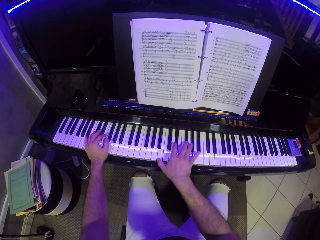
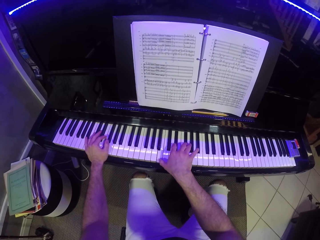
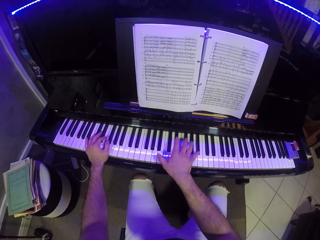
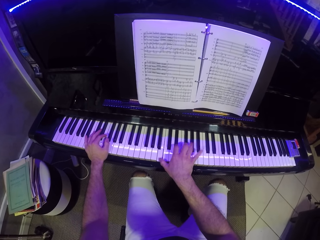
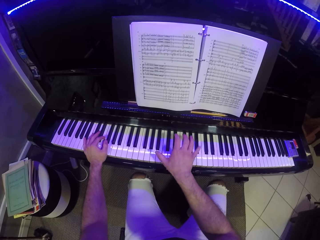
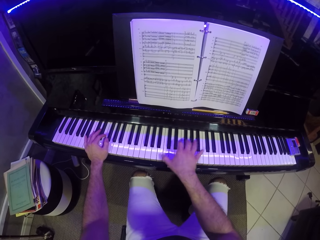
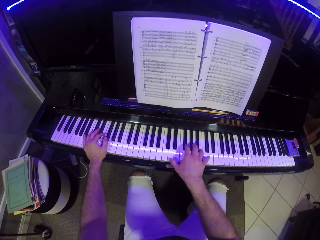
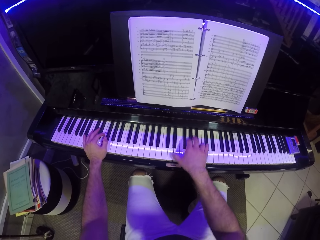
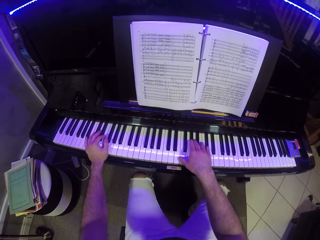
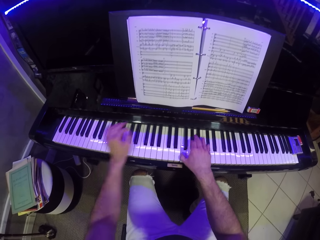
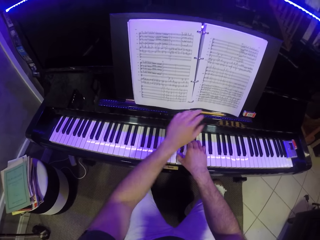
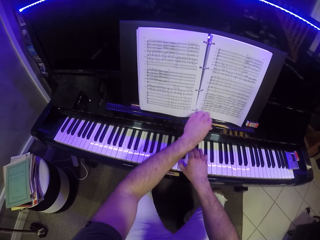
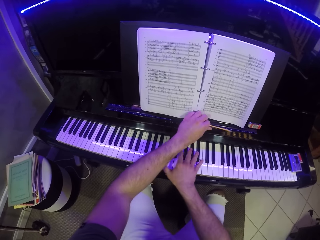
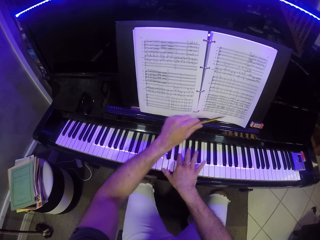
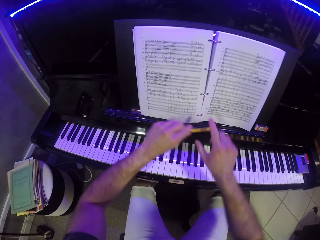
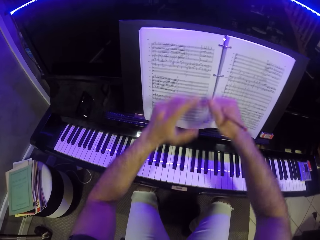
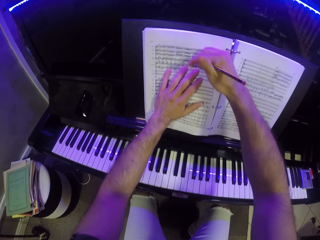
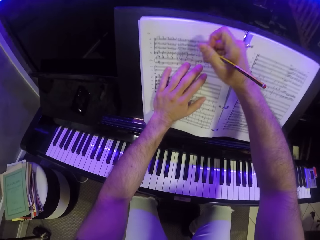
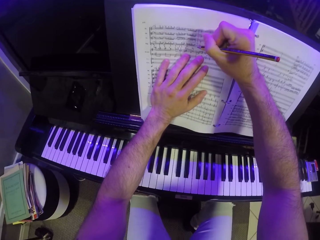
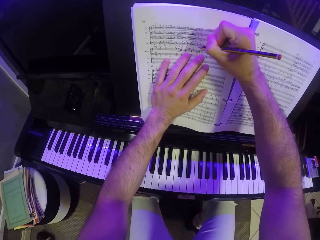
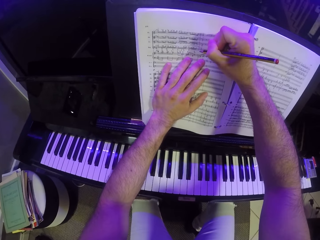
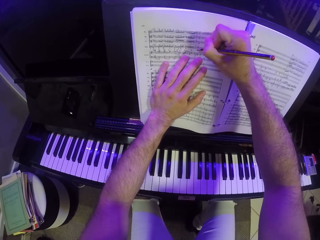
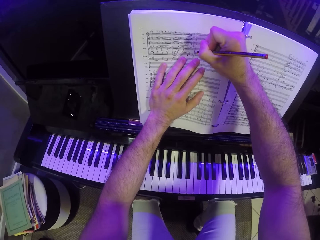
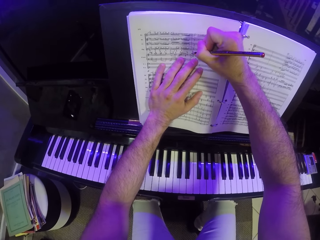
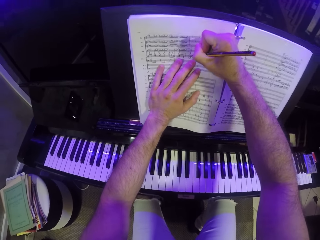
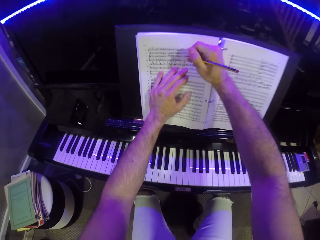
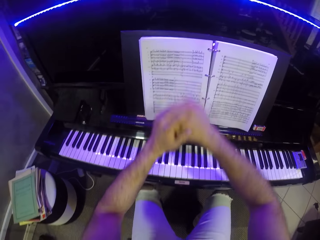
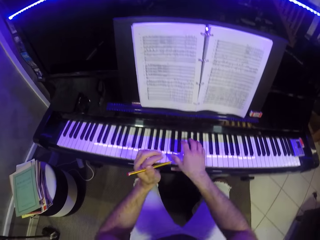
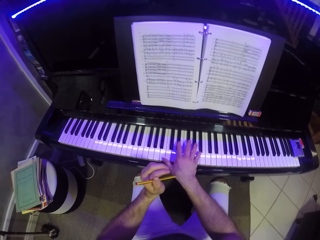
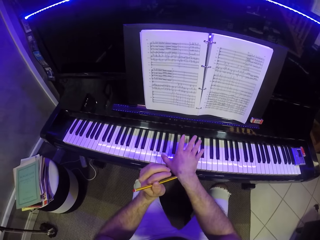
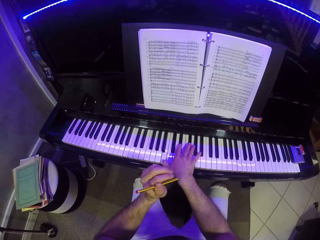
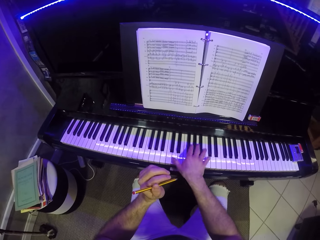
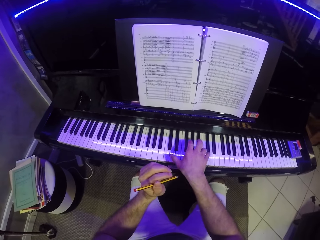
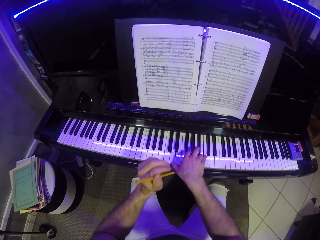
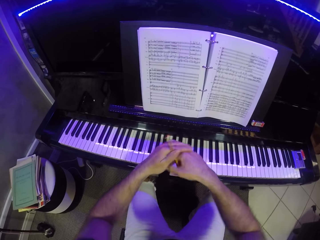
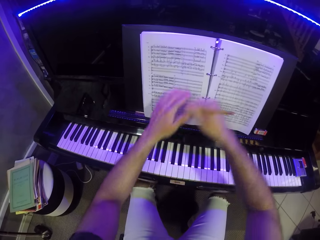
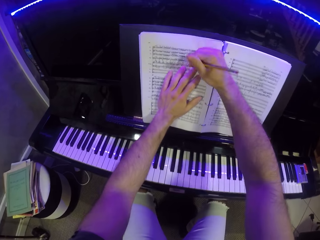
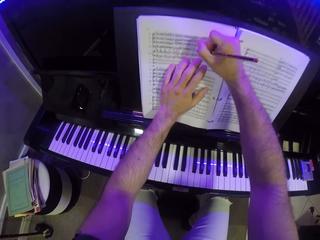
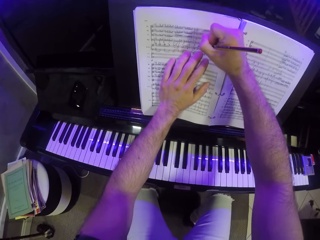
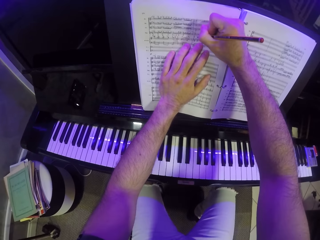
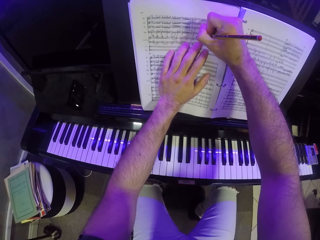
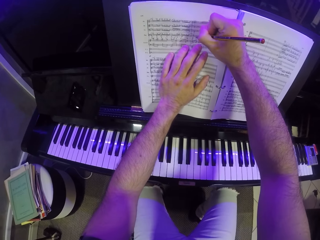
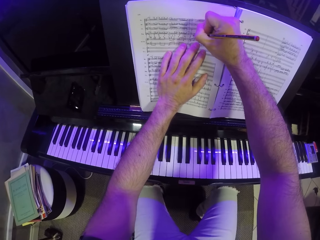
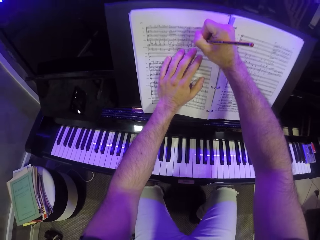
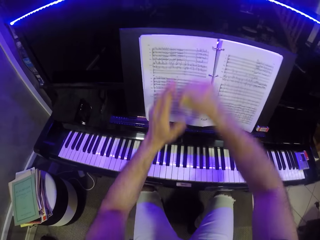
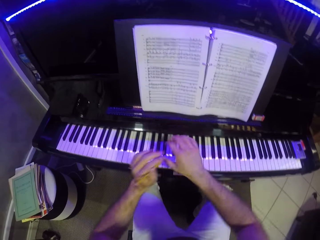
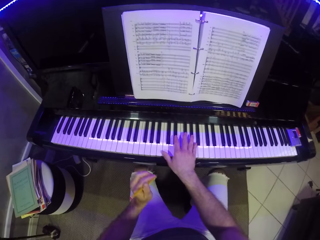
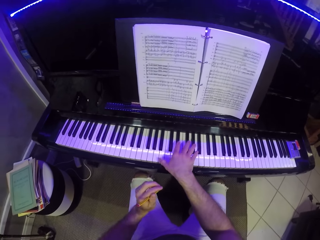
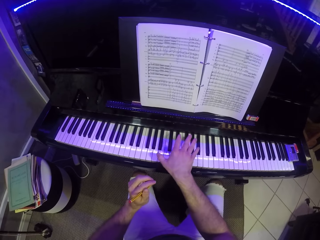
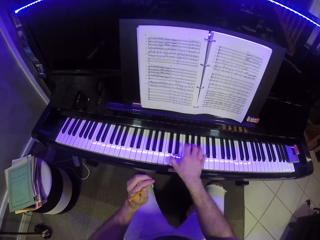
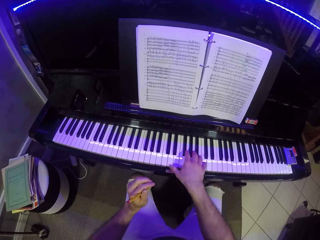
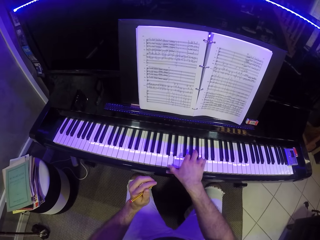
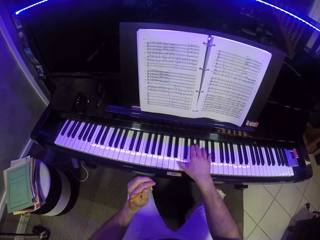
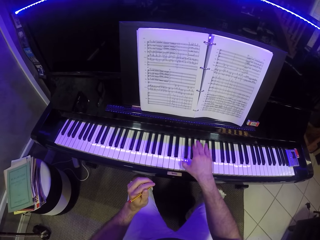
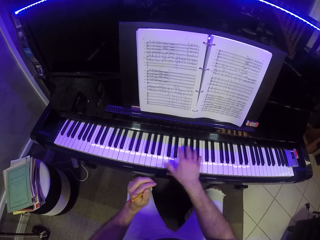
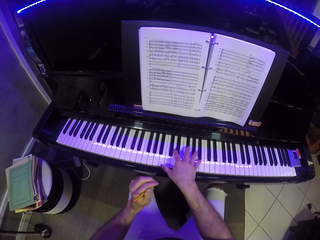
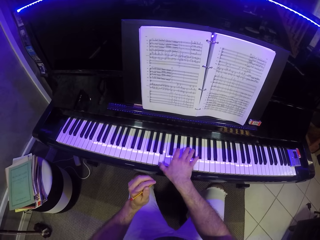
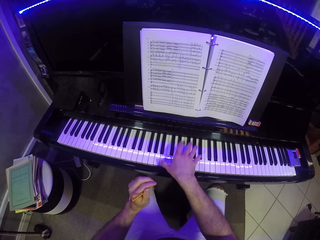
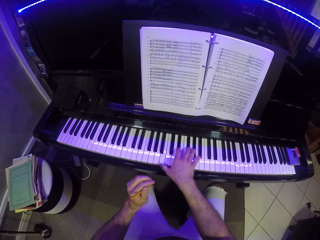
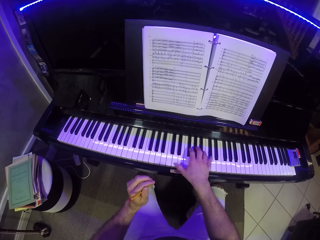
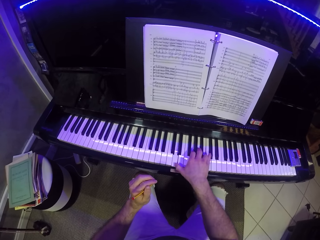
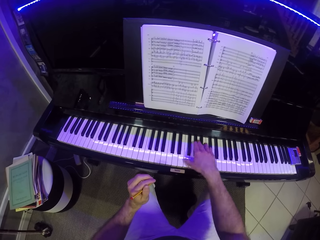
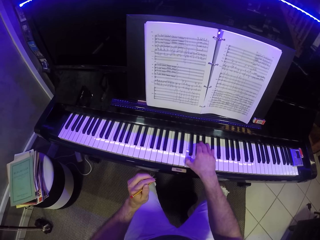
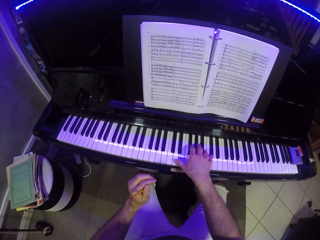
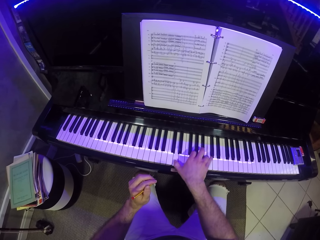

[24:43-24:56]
The camera wearer picks up the pencil on the piano with his left hand. He passes the pencil from his left hand to his right hand. He holds the pencil with his right hand. He writes on the music sheet with the pencil with his right hand. He holds the pencil with his left hand. He plays the piano with his right hand. He passes the pencil from his right hand to his left hand. He passes the pencil from his left hand to his right hand. He writes on the music sheet with the pencil with his right hand. He passes the pencil from his right hand to his left hand. He plays the piano with his right hand. He holds the pencil with his left hand.

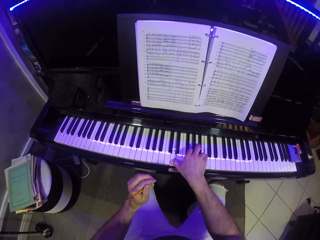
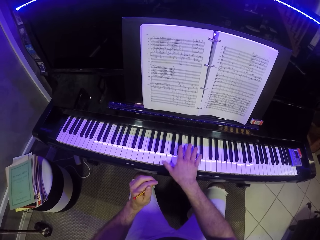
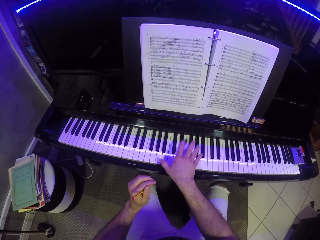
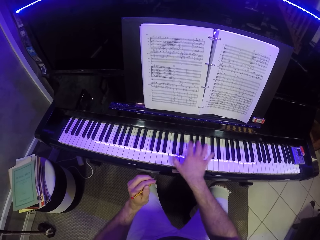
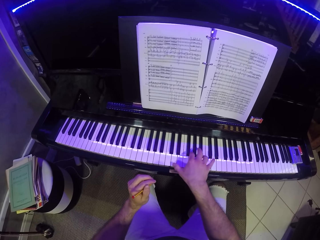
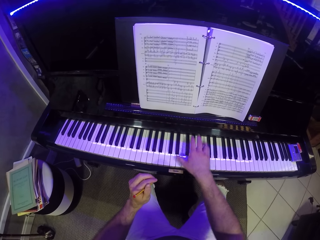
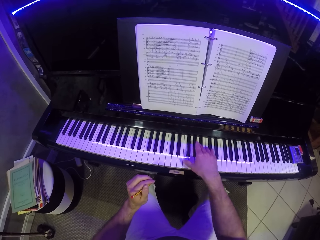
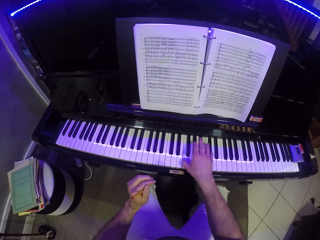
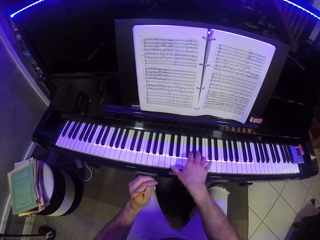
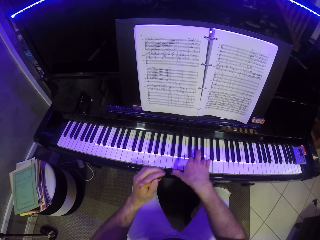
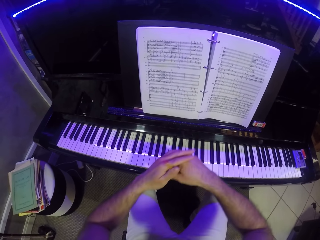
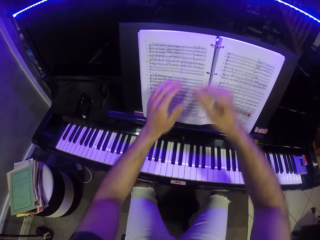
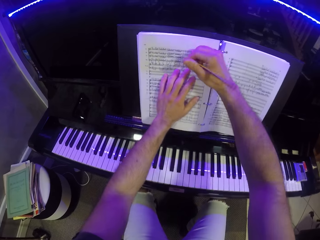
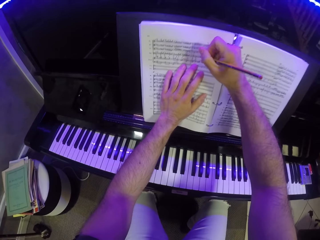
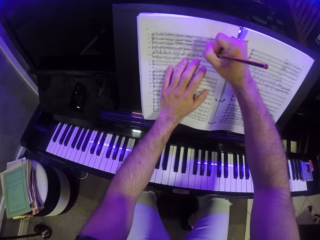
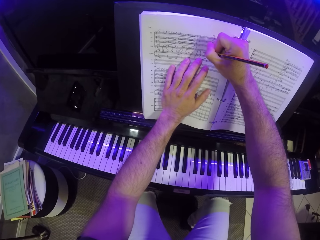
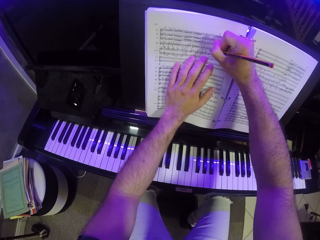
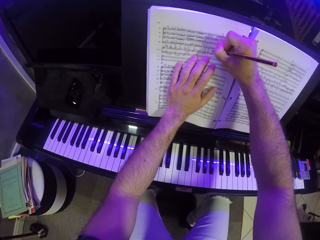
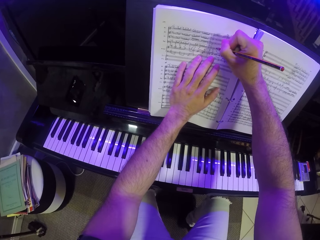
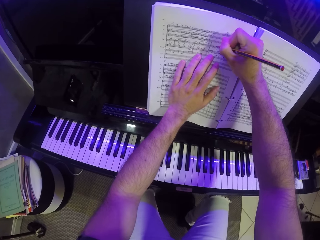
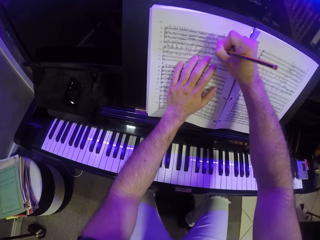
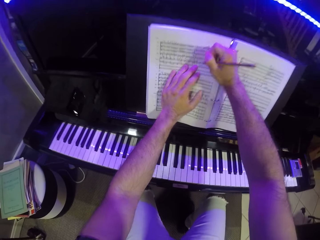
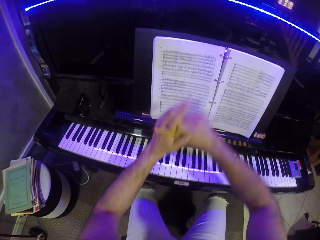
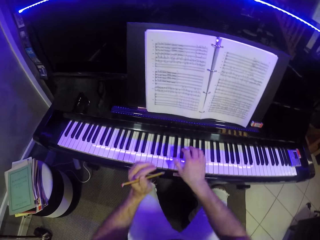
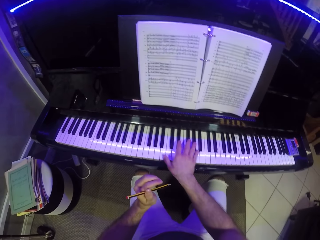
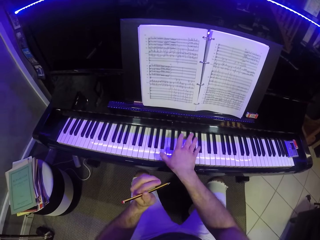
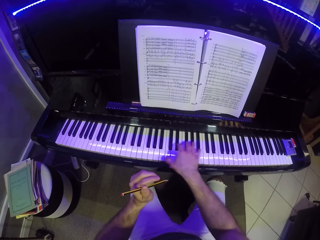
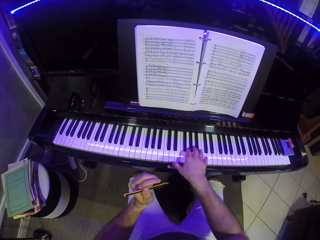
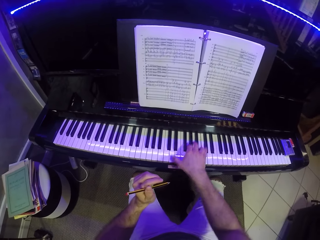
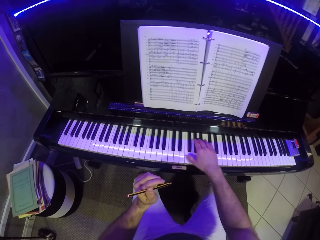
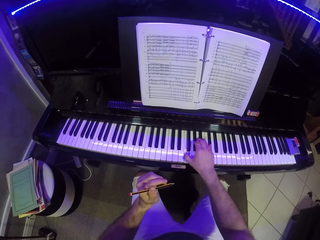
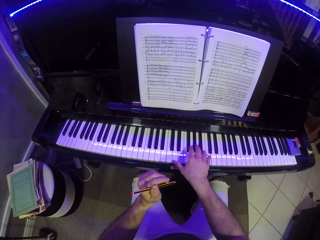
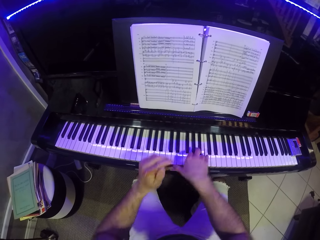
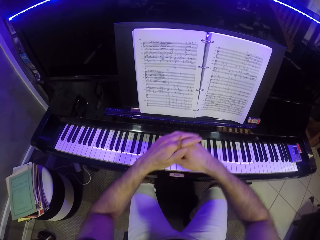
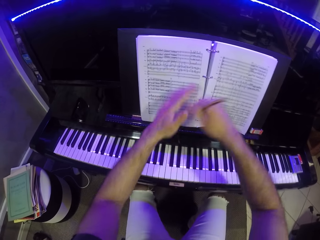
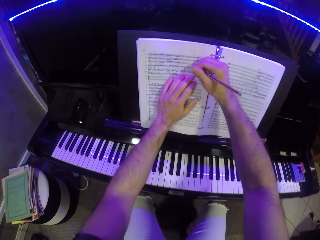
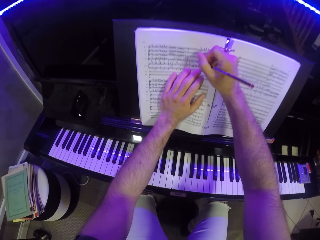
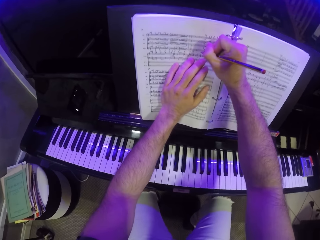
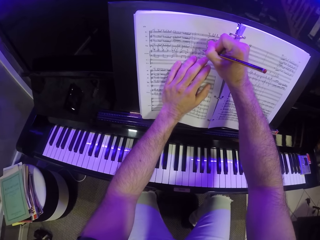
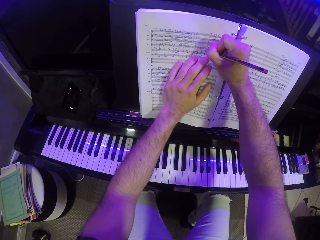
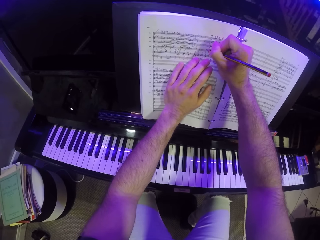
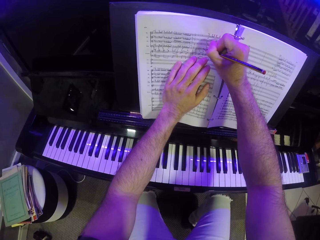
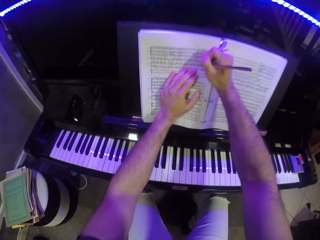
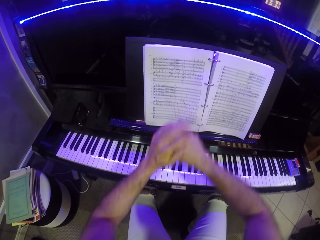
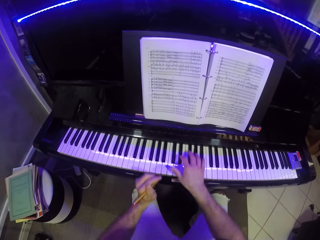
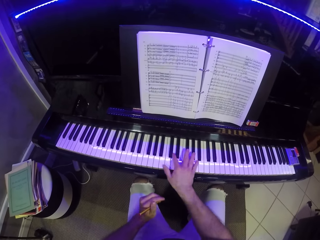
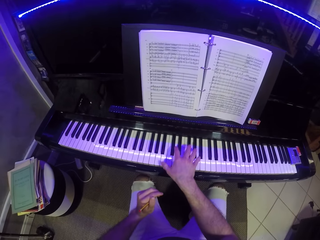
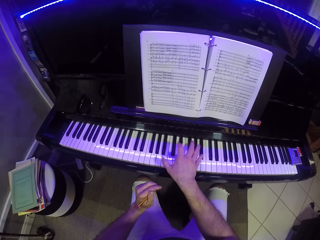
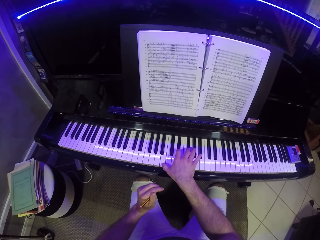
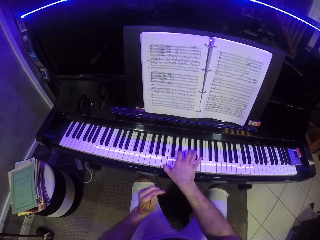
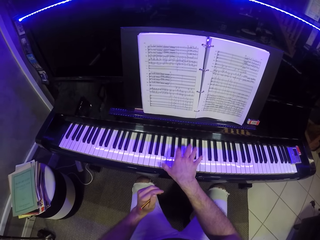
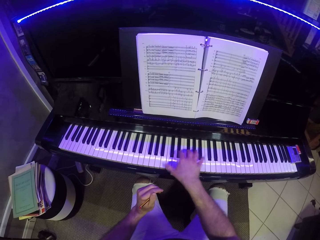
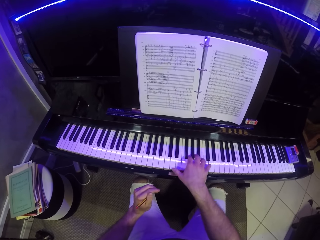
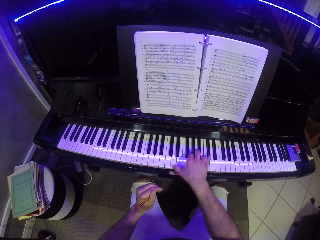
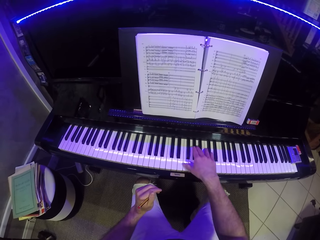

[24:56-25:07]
The camera wearer passes the pencil from his left hand to his right hand. He writes on the music sheet with the pencil with his right hand. He passes the pencil from his right hand to his left hand. He holds the pencil with his left hand. He plays the piano with his right hand. He passes the pencil from his left hand to his right hand. He writes on the music sheet with the pencil with his right hand. He passes the pencil from his right hand to his left hand. He holds the pencil with his left hand. He plays the piano with his right hand.
